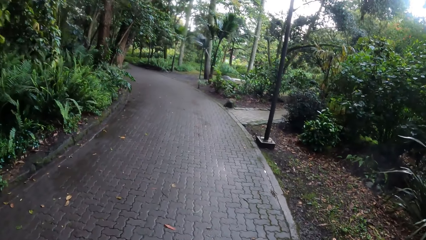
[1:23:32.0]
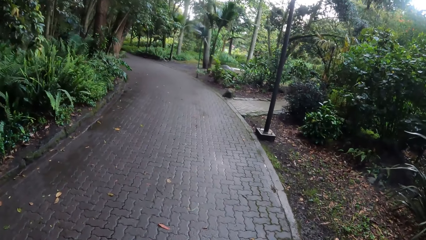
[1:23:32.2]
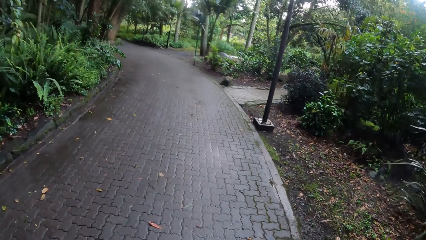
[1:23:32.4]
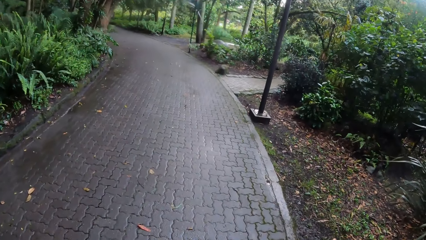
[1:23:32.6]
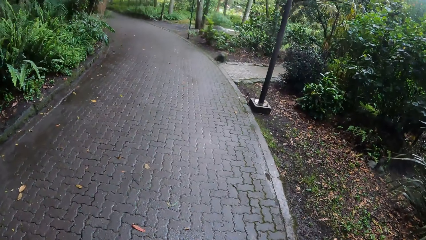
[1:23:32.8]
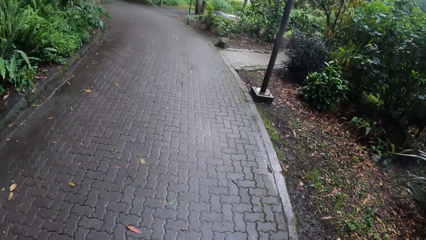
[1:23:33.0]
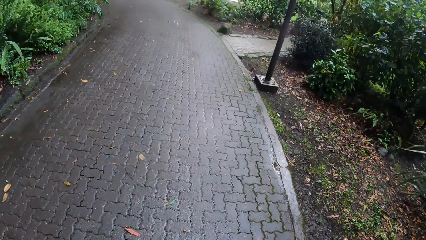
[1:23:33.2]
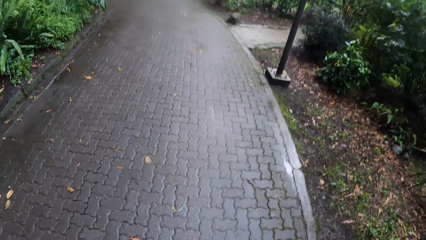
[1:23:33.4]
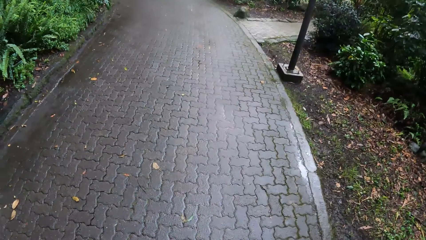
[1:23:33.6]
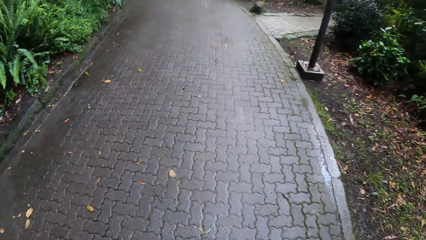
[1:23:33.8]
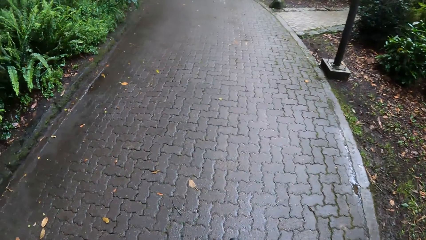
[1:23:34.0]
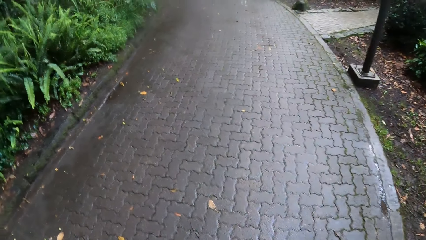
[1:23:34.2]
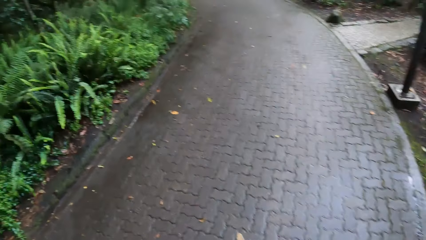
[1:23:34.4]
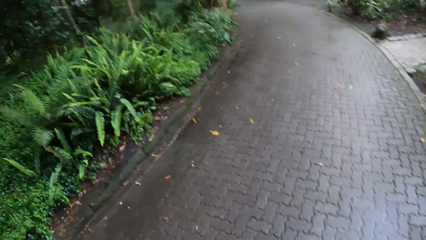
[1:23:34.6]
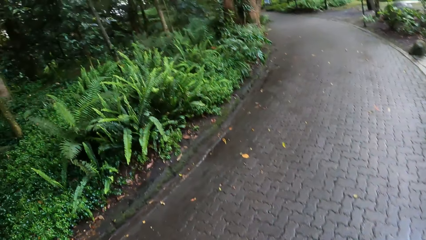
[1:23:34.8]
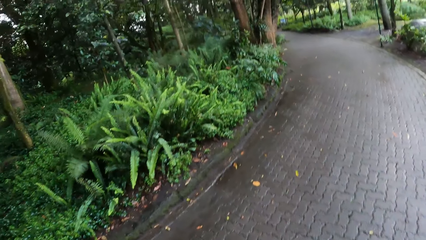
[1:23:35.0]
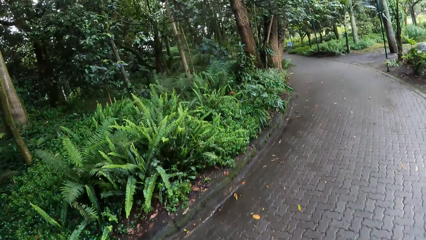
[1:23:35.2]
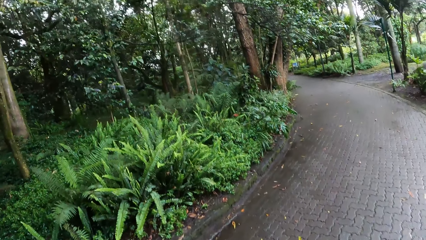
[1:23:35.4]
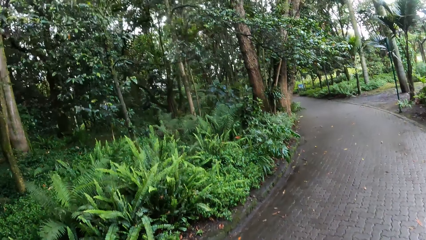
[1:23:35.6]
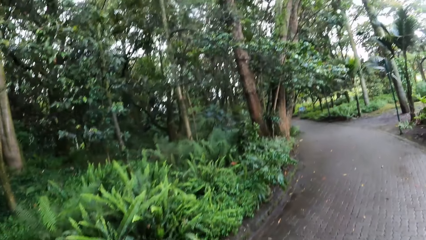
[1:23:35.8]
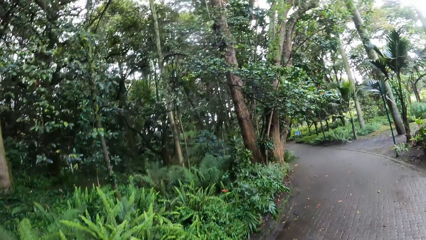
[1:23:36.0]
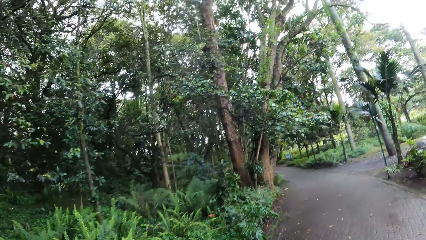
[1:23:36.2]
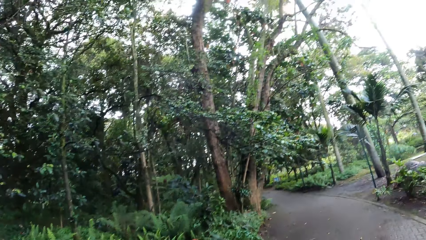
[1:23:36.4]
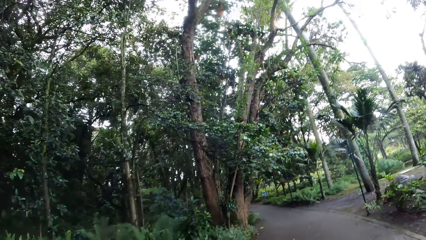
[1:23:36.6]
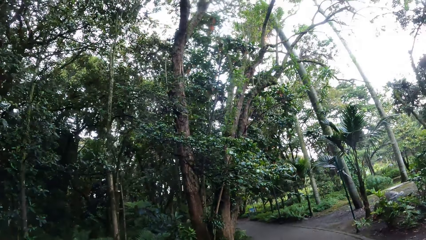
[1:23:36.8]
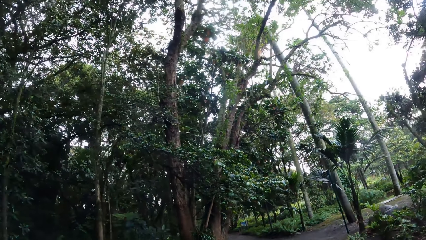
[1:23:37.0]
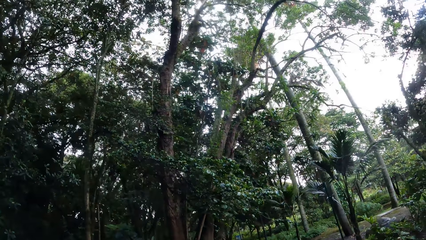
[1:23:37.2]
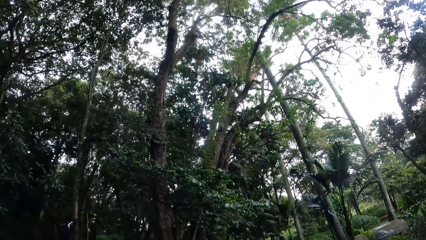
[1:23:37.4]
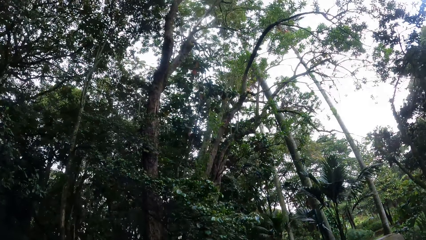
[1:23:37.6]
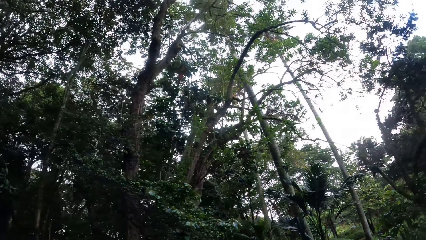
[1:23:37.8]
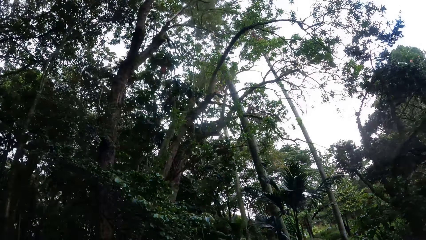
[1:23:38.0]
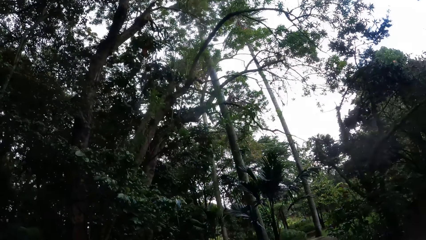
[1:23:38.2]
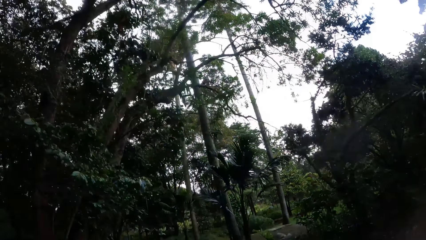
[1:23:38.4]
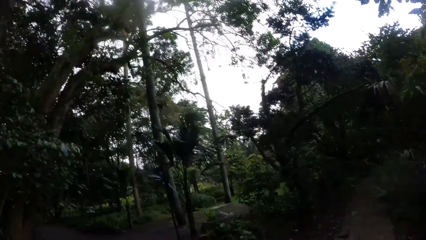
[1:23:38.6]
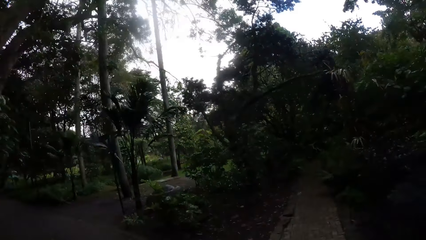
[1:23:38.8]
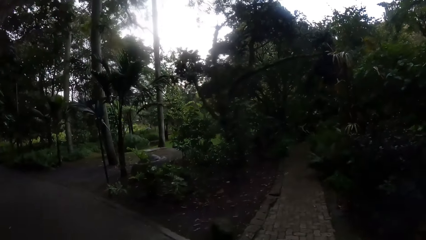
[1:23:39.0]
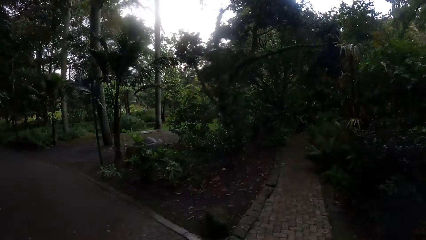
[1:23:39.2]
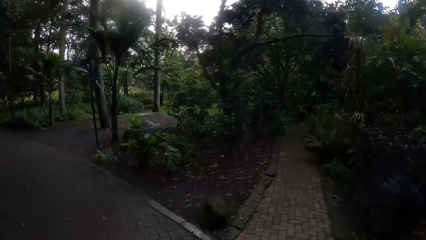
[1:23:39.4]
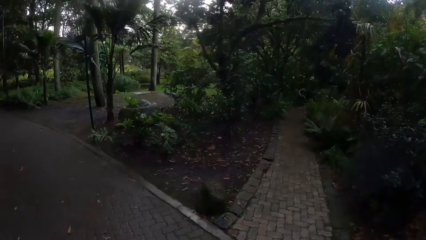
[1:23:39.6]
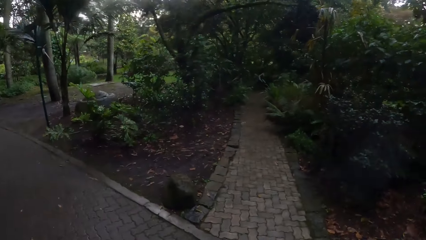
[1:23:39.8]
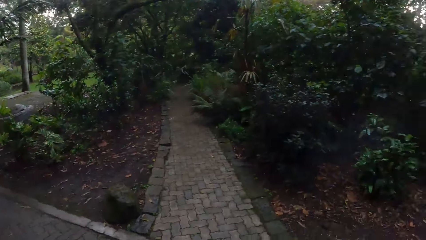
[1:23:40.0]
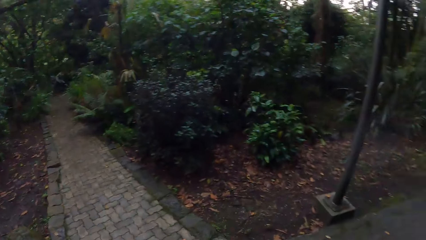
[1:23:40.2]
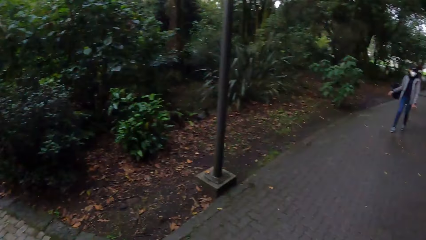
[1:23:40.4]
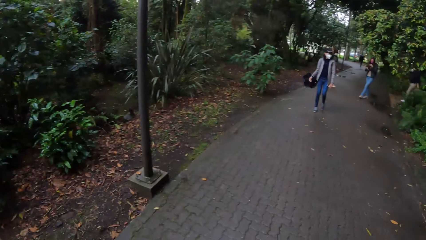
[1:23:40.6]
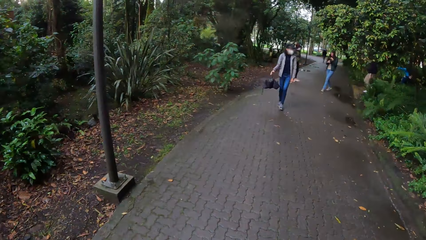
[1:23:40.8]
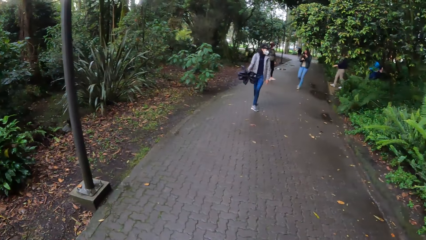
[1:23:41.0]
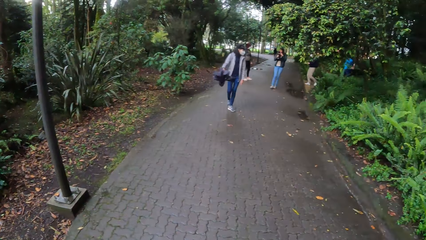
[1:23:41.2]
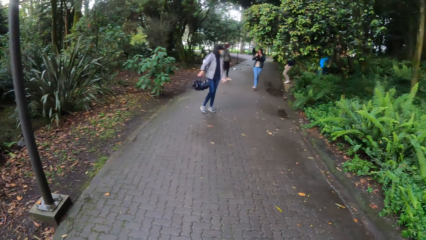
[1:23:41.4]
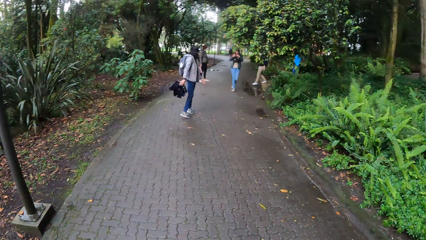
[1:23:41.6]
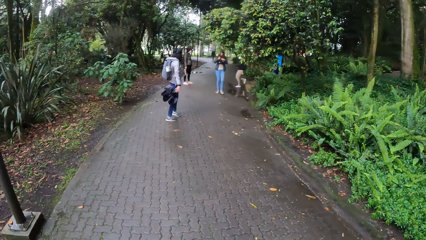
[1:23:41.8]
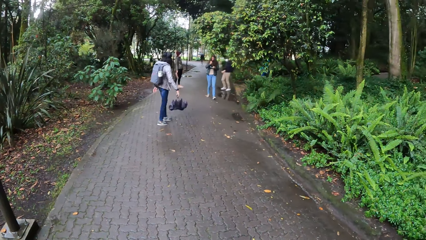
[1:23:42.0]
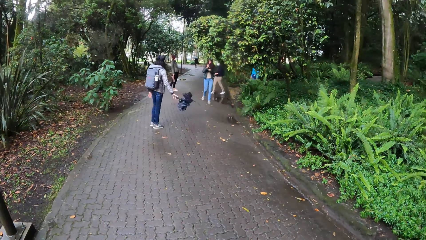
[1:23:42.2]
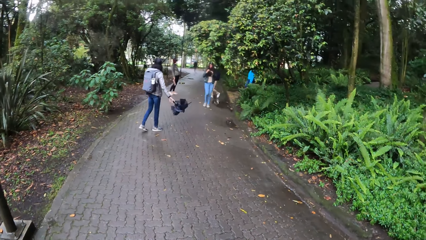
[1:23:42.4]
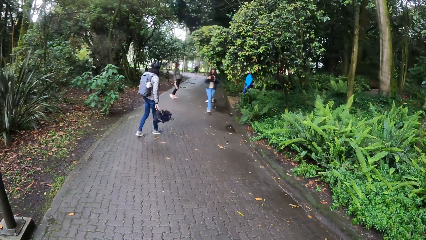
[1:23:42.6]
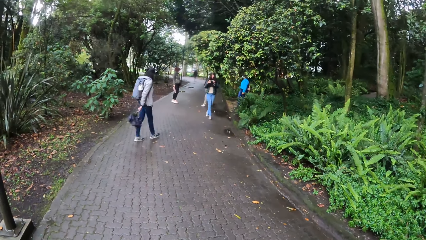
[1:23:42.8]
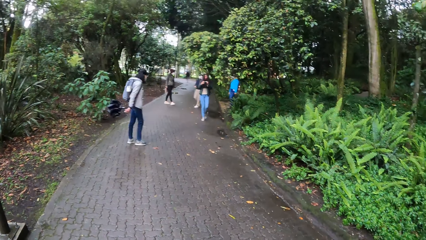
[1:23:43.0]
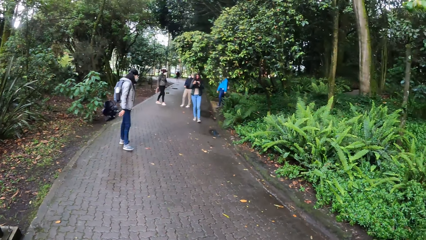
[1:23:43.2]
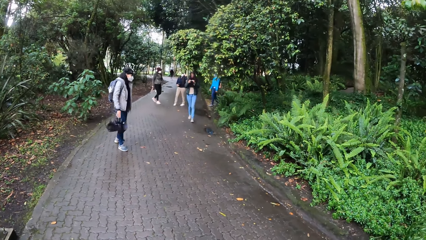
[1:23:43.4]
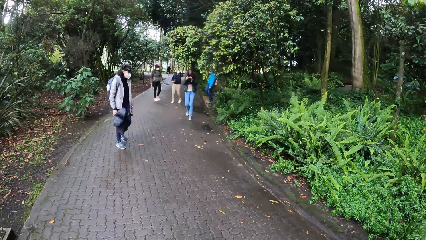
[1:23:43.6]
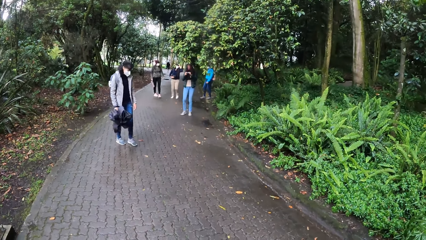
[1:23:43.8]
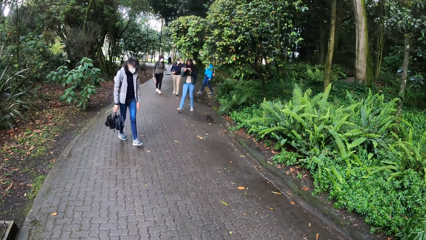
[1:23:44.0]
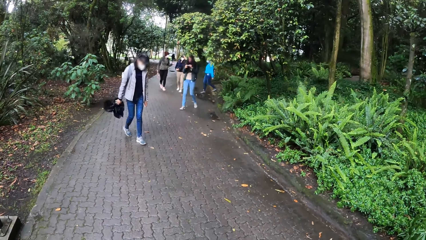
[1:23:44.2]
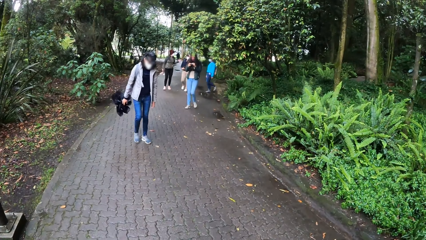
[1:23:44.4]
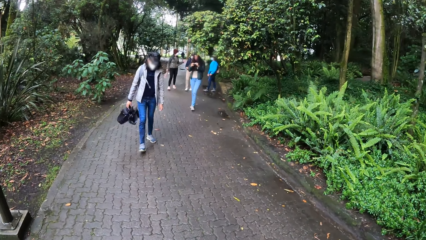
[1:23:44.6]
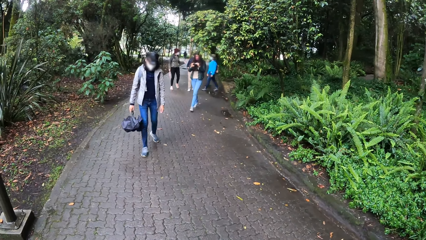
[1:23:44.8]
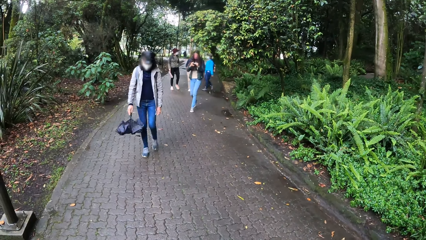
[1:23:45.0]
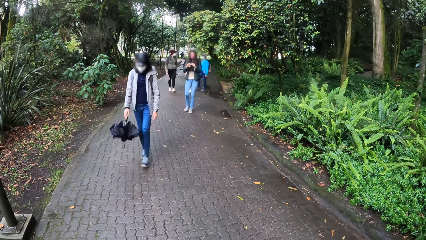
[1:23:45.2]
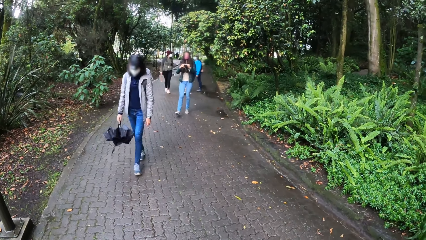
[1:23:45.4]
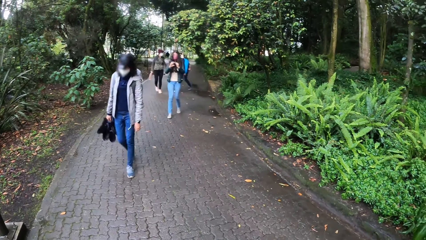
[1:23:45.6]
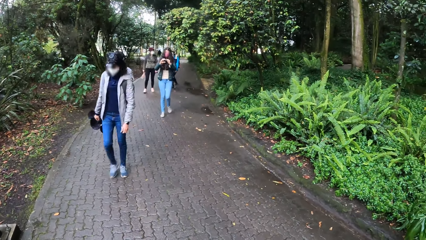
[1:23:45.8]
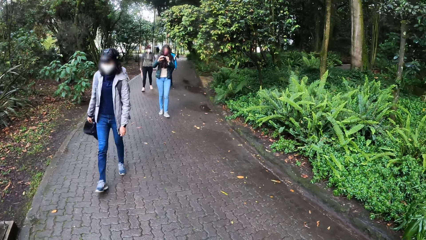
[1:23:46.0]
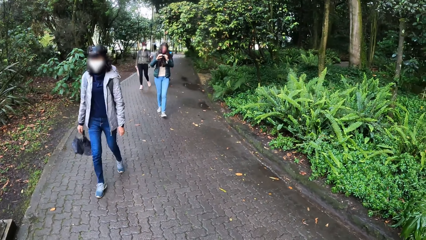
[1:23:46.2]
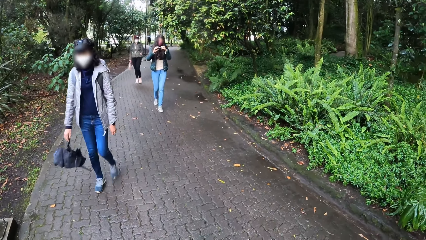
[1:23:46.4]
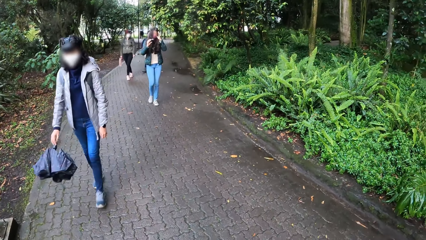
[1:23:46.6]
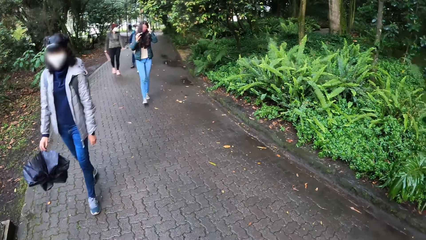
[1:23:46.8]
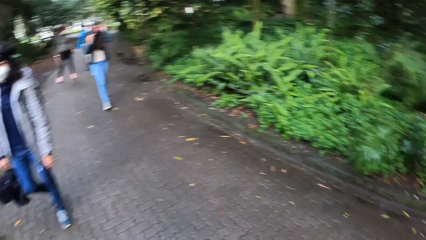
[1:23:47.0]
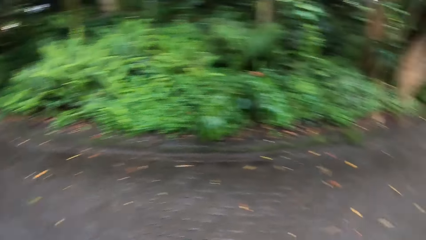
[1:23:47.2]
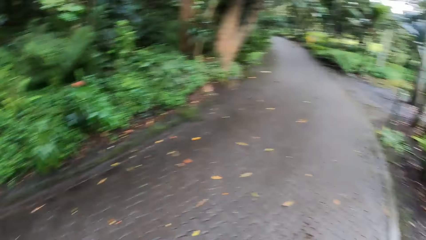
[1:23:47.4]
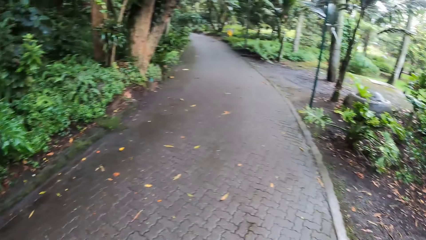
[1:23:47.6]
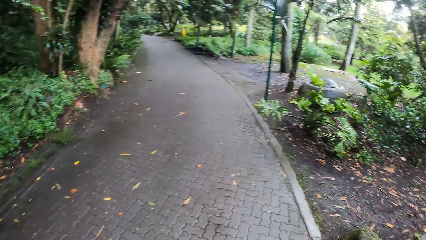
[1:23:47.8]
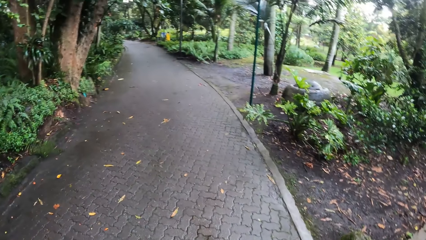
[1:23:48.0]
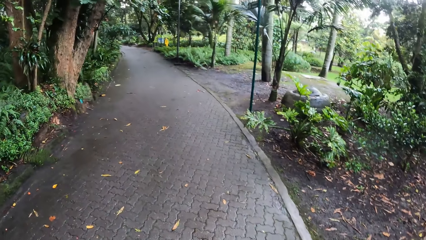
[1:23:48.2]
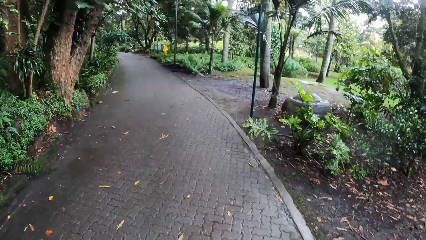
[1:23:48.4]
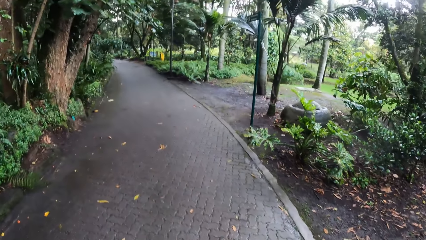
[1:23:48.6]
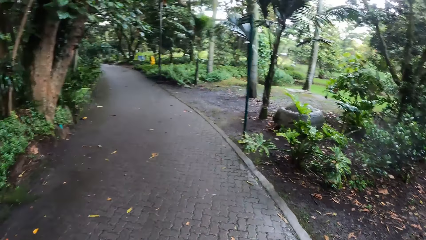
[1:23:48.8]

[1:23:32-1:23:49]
The camera wearer looks around.
